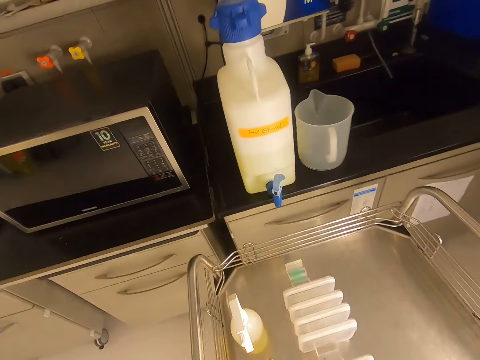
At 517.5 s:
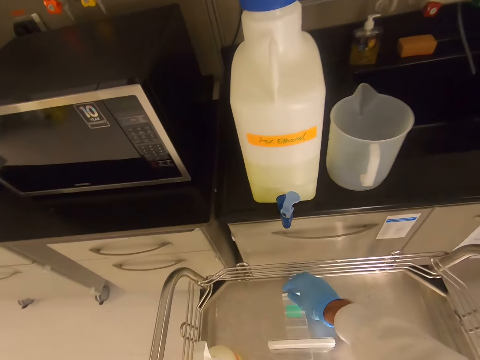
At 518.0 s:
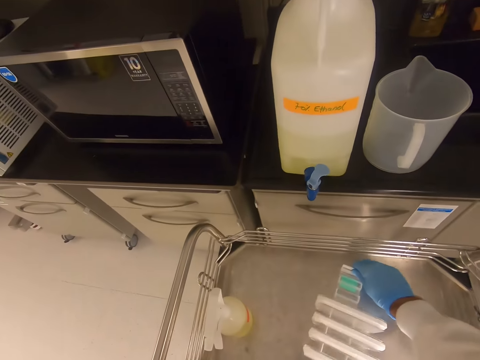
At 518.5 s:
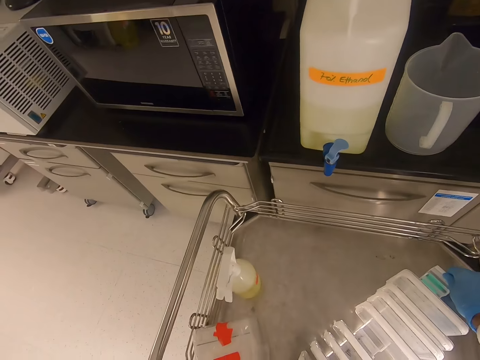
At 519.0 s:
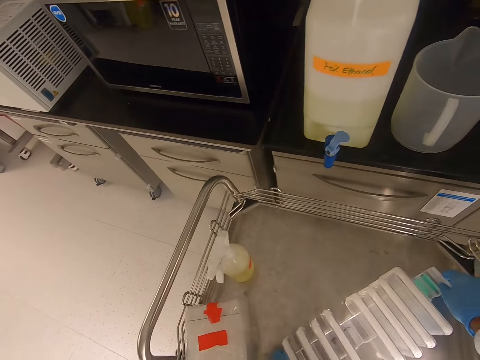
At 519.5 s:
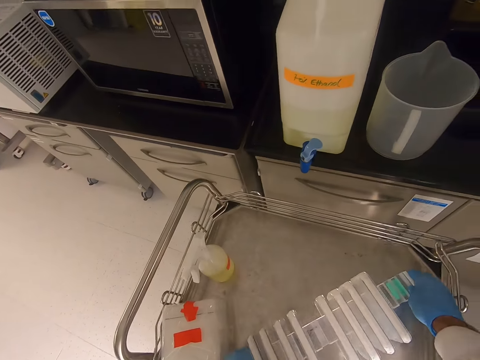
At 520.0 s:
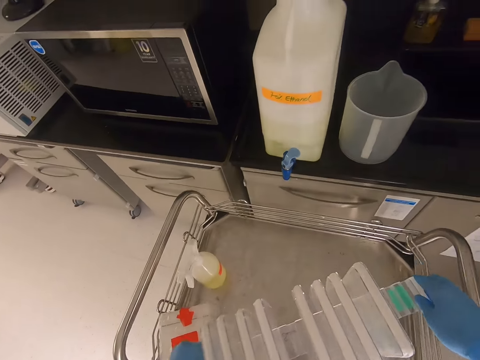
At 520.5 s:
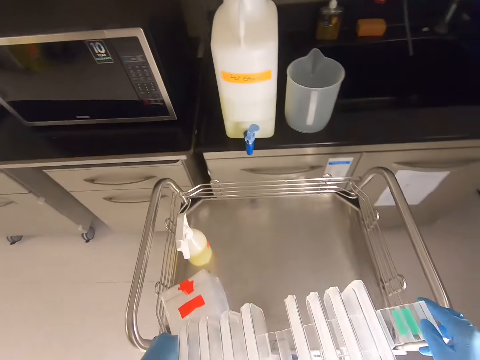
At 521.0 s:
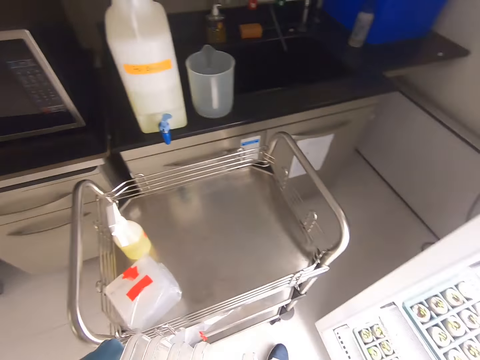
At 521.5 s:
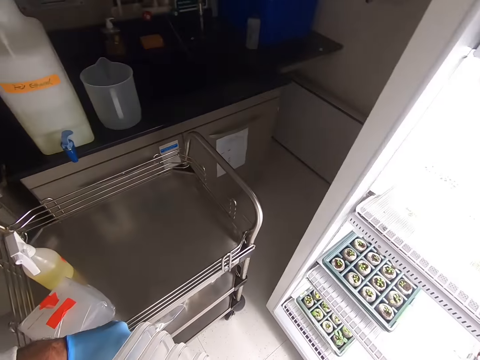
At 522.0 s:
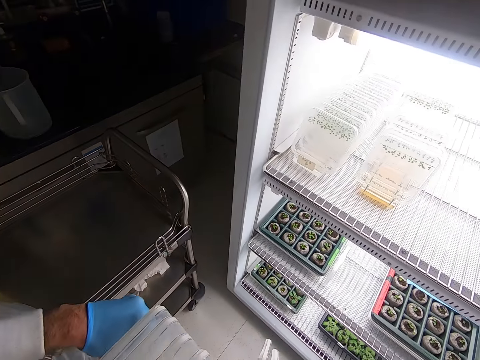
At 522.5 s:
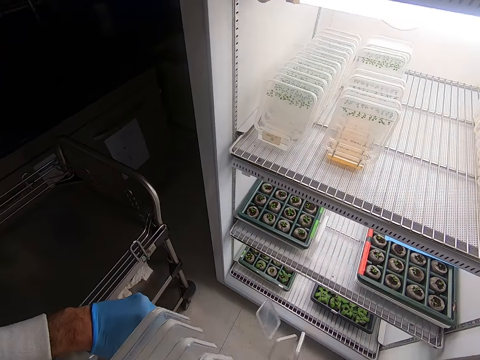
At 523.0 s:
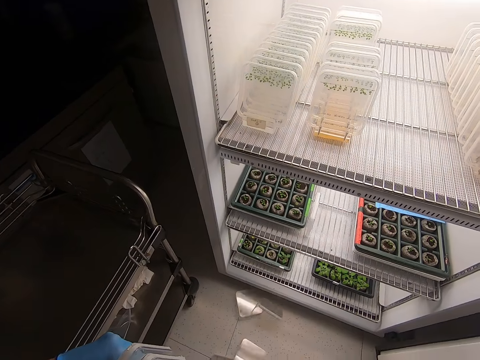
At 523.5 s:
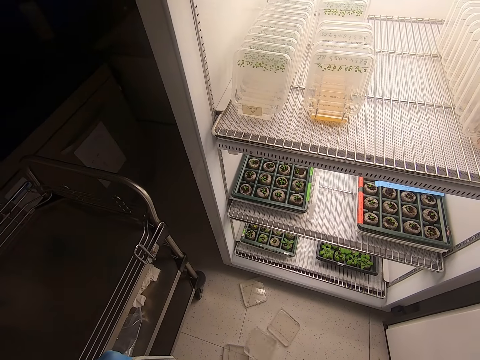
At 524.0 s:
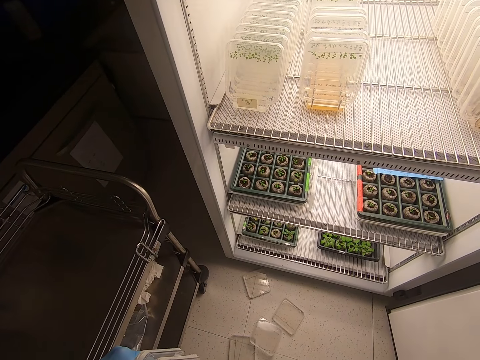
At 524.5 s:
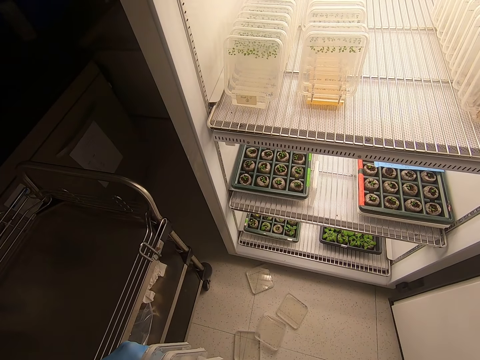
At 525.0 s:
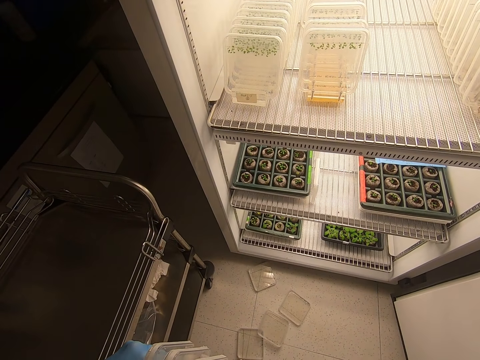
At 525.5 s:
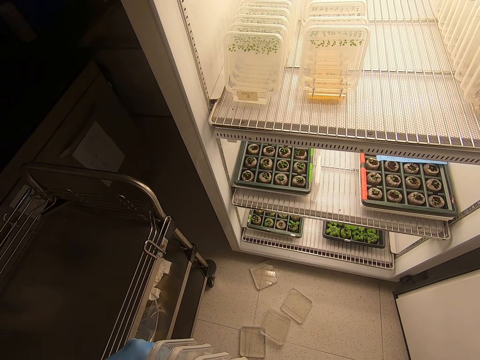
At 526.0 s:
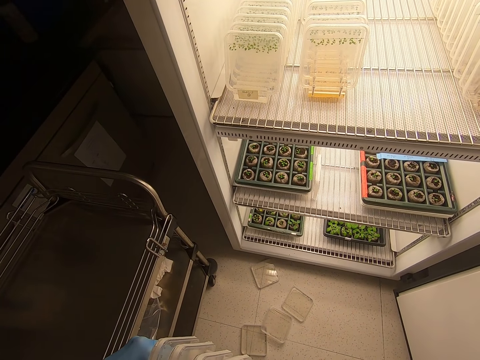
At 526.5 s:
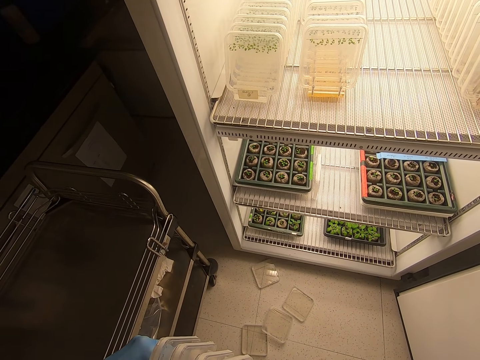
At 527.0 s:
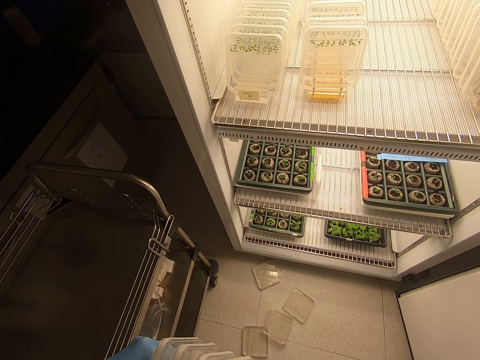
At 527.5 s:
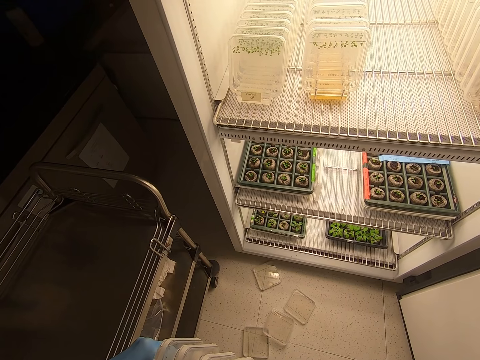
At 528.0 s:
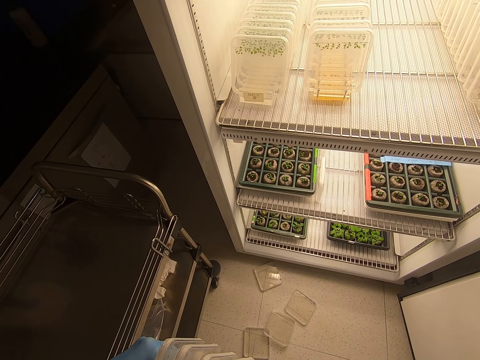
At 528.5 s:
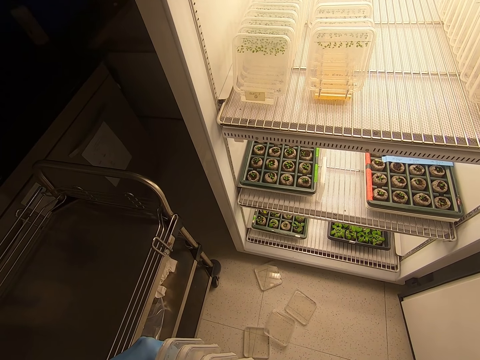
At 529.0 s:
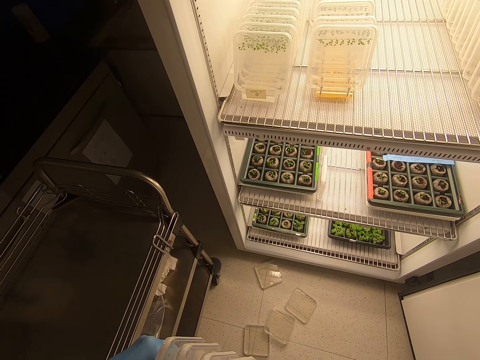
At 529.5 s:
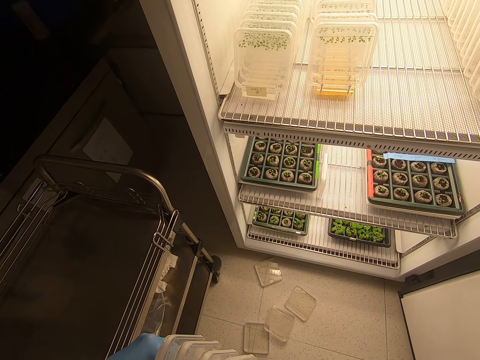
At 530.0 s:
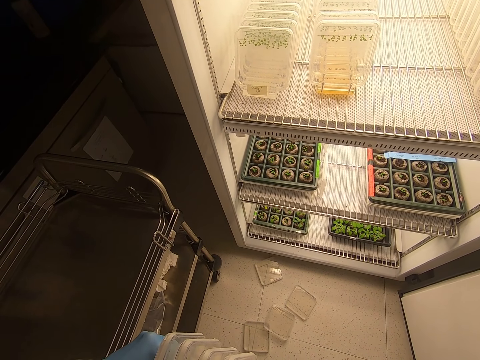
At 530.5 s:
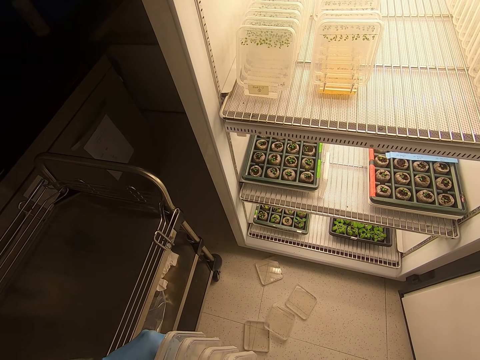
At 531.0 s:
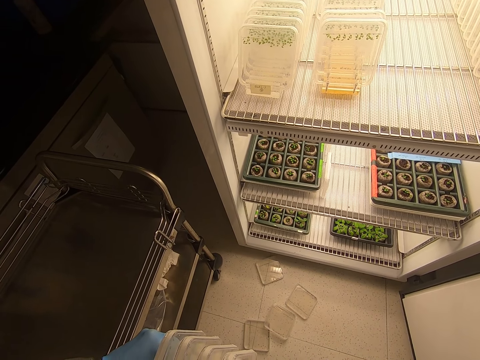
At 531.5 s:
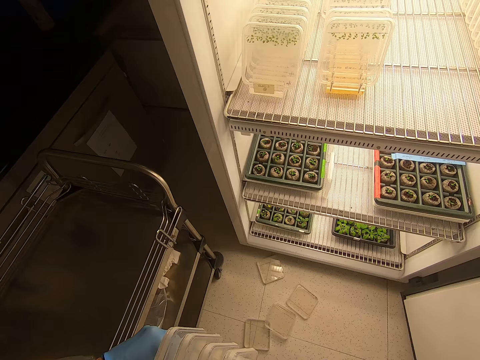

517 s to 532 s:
The camera wearer moves the rack. They pick up other plastic containers. They lift the rack. They drop the containers. They look at the containers.

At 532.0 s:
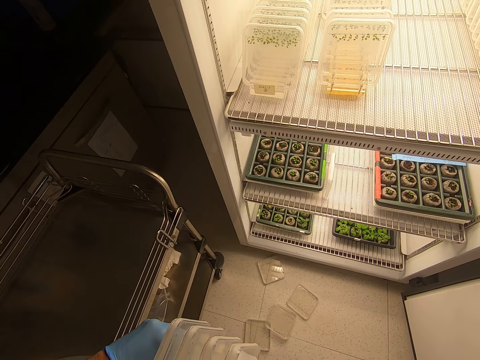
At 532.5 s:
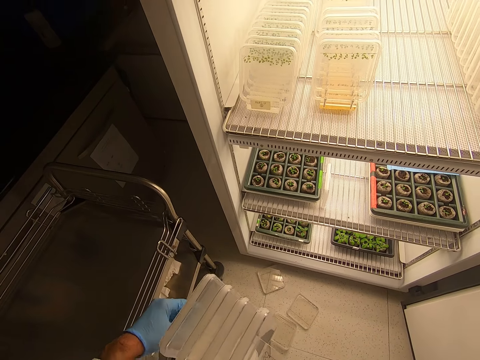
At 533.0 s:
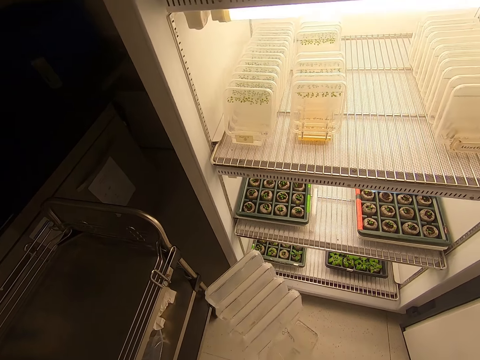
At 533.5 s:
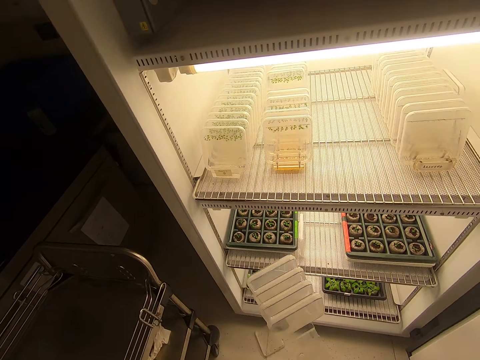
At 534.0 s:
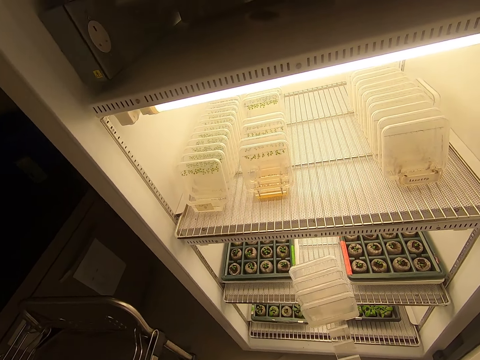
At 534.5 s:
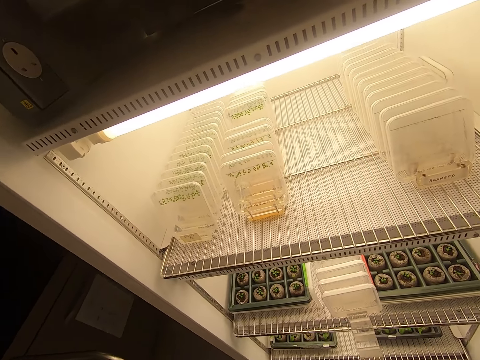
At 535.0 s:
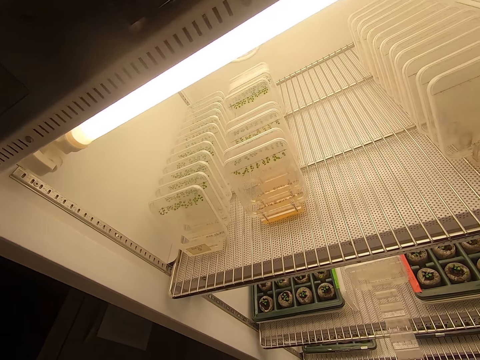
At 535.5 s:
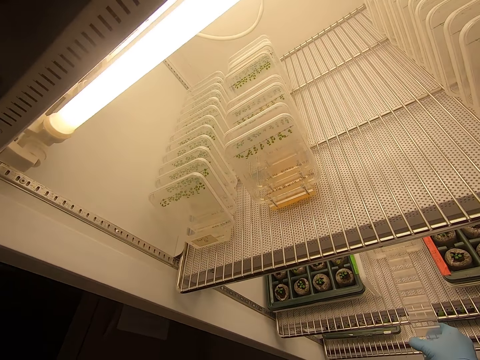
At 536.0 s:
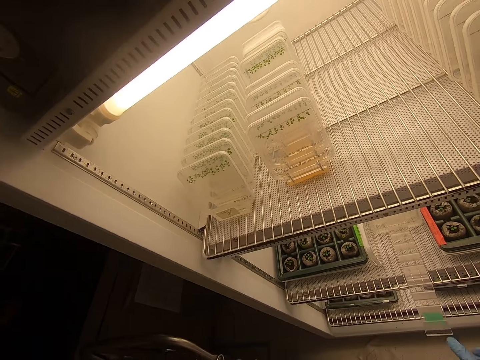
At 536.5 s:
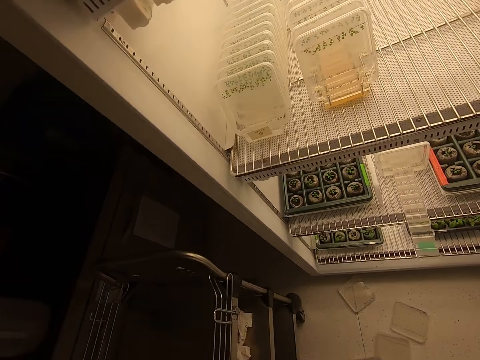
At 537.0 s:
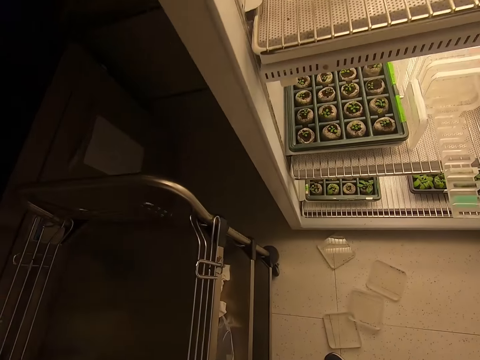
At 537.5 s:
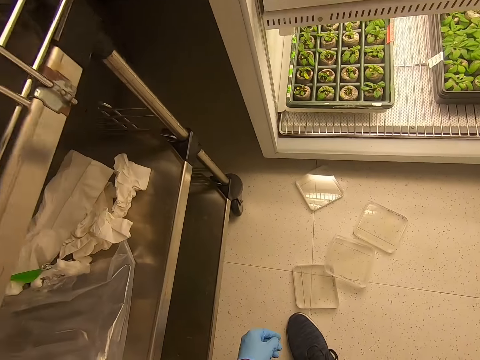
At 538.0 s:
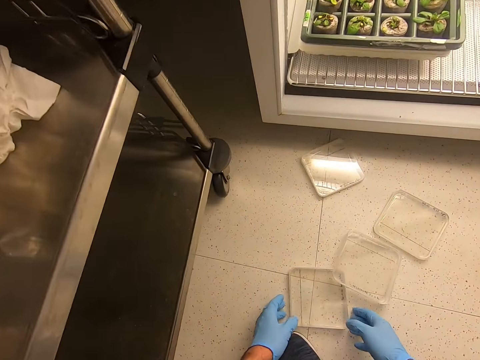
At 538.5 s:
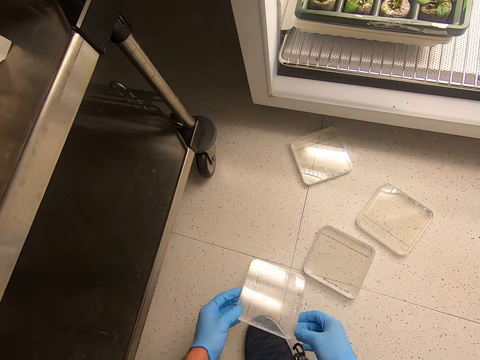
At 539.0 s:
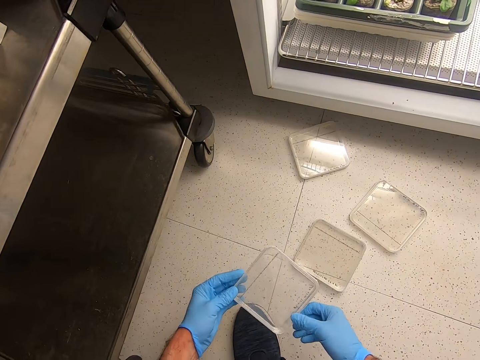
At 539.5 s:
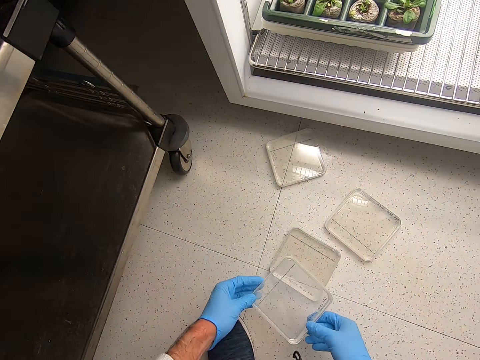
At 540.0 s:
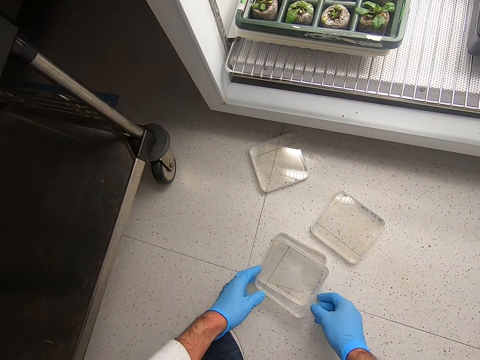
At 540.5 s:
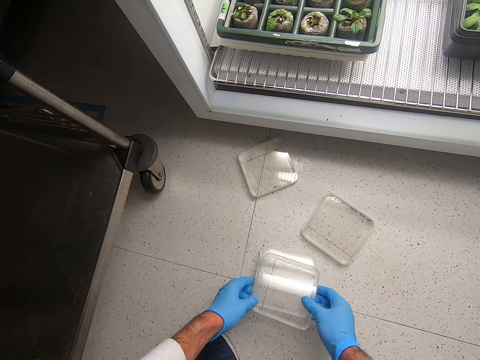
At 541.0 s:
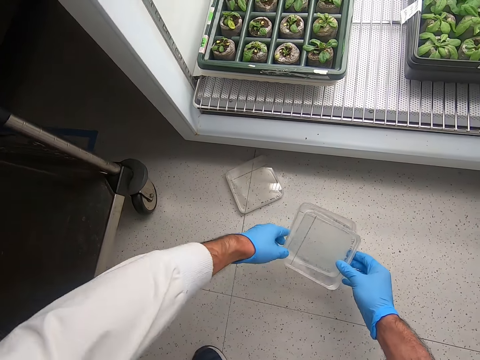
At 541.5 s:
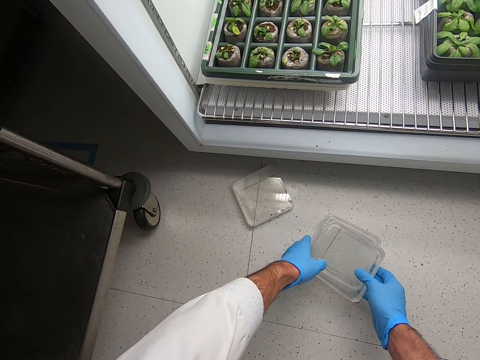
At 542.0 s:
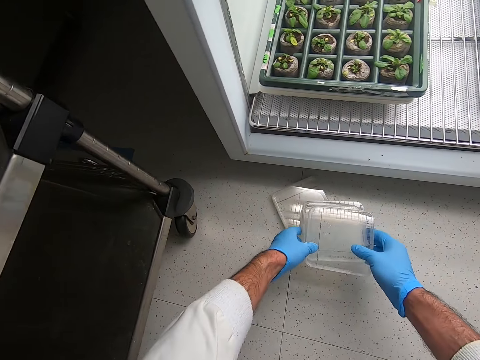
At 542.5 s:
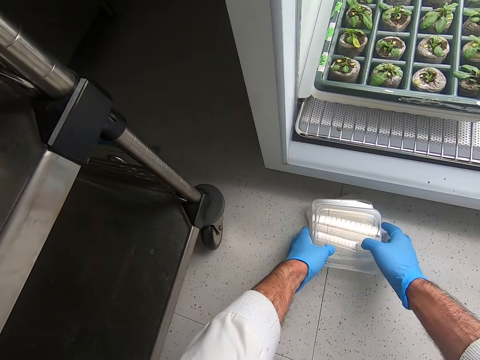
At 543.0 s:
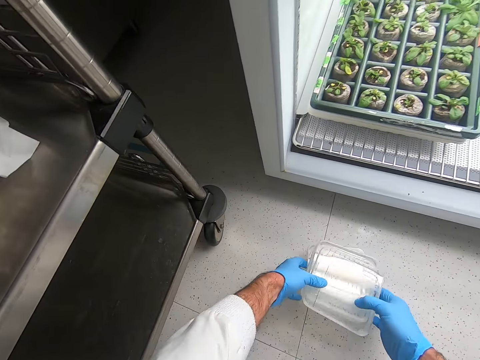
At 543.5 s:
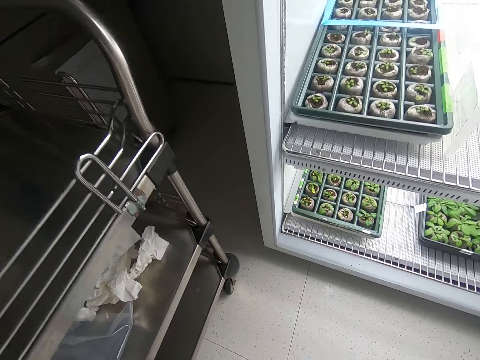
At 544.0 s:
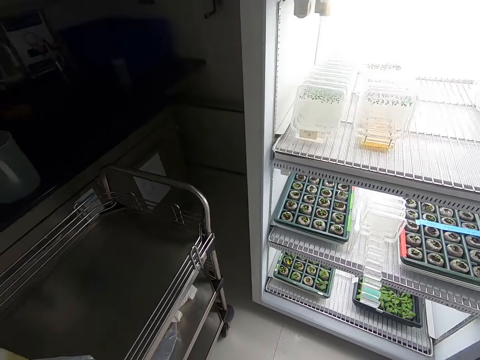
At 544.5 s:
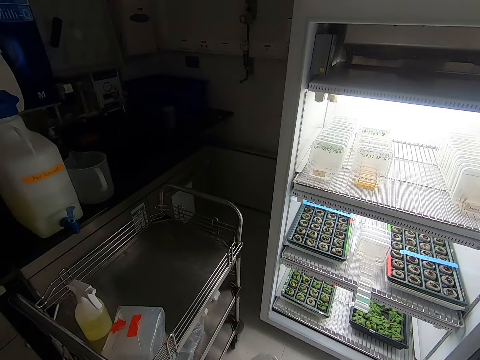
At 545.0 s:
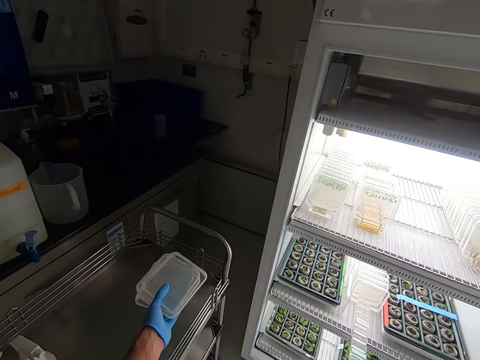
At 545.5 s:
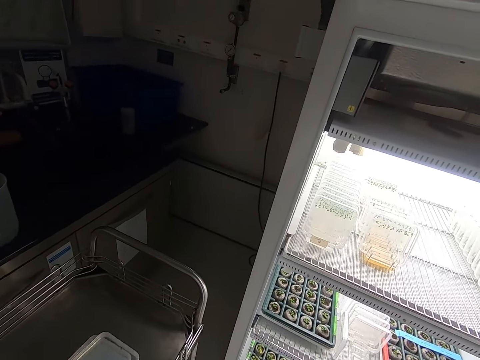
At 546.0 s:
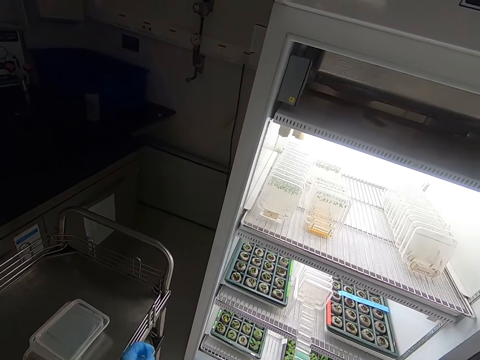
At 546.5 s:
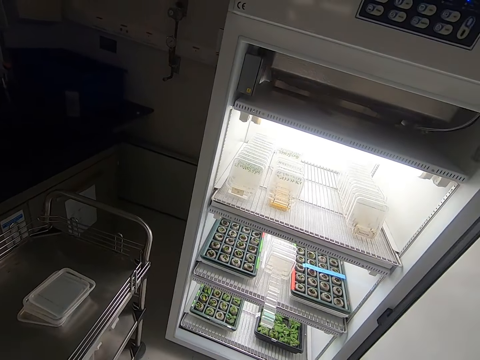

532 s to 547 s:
The camera wearer puts the rack in the freezer. They place the plastic containers in the fridge. They squat beside the freezer. They pick up the containers on the floor. They put the containers together. They stand beside the containers. They place the containers in the rack. They put the containers on the trolley.
